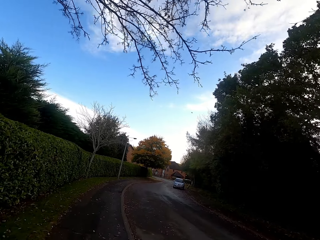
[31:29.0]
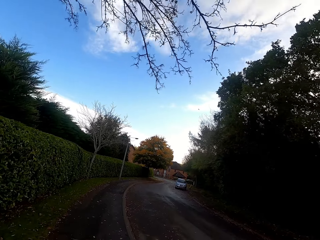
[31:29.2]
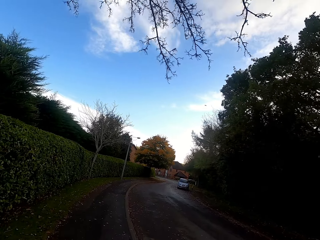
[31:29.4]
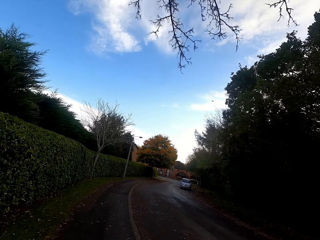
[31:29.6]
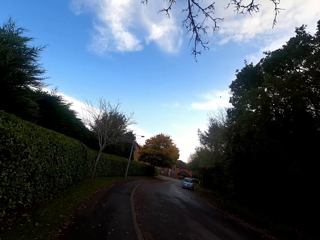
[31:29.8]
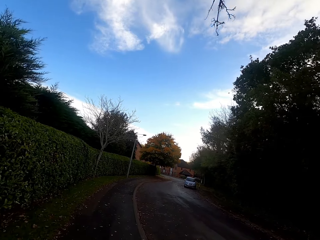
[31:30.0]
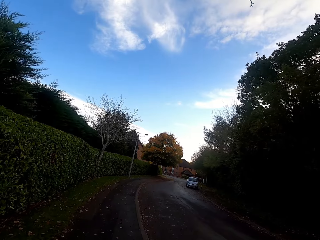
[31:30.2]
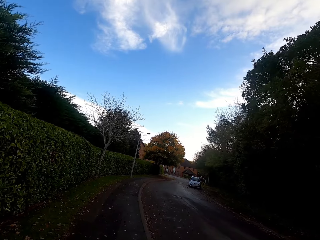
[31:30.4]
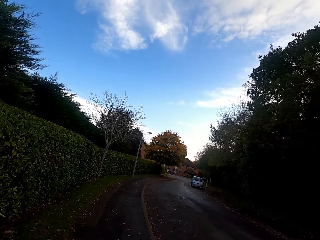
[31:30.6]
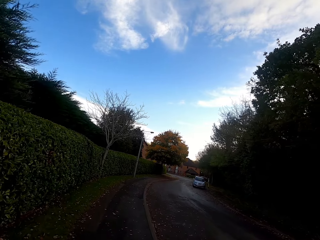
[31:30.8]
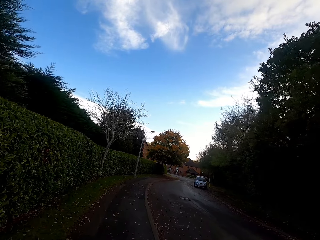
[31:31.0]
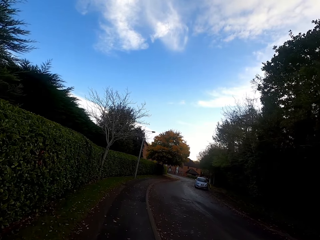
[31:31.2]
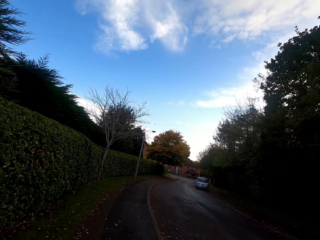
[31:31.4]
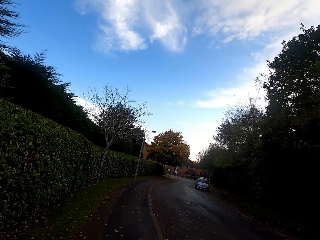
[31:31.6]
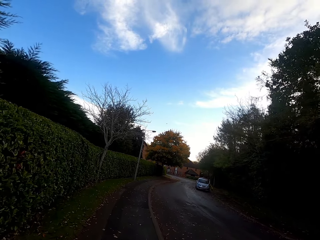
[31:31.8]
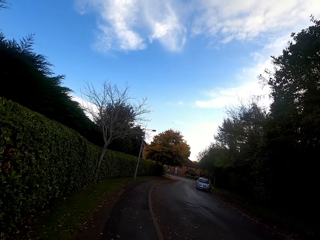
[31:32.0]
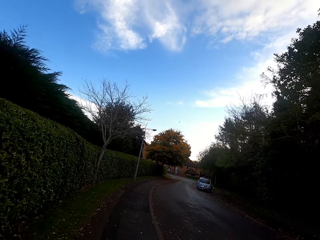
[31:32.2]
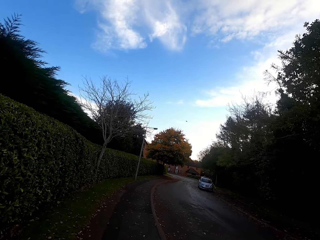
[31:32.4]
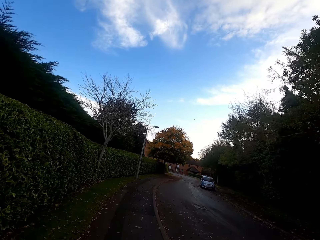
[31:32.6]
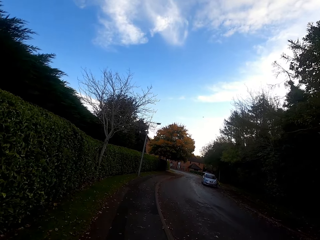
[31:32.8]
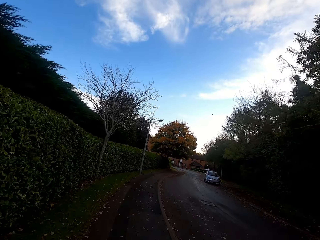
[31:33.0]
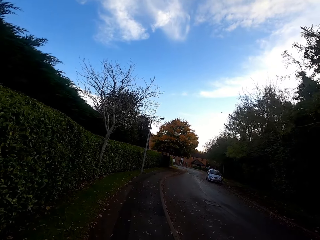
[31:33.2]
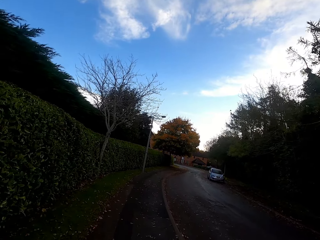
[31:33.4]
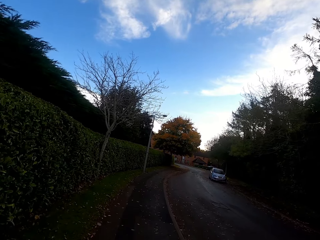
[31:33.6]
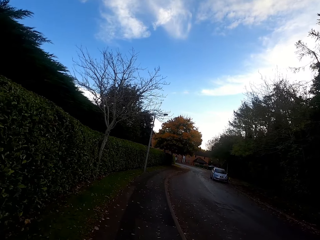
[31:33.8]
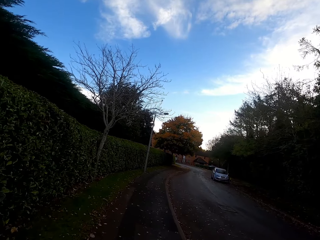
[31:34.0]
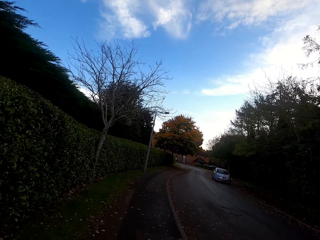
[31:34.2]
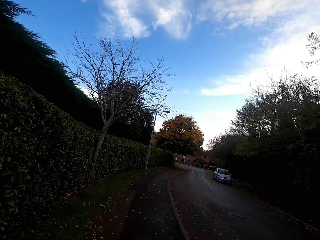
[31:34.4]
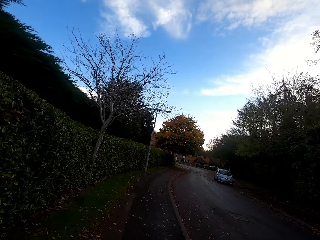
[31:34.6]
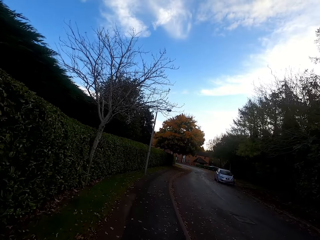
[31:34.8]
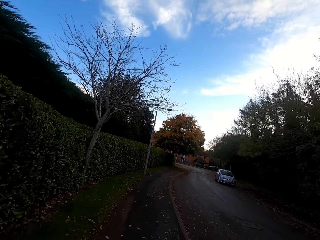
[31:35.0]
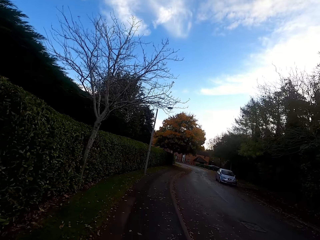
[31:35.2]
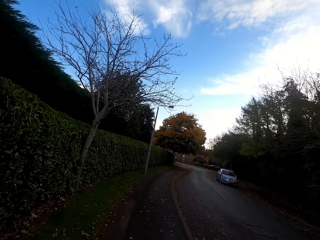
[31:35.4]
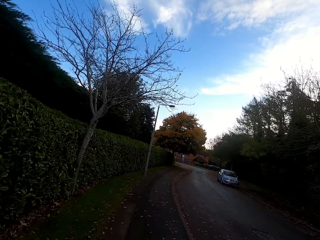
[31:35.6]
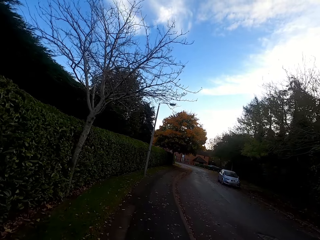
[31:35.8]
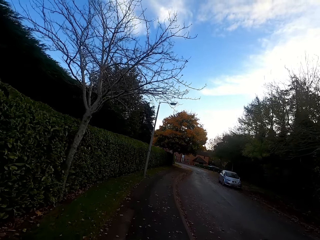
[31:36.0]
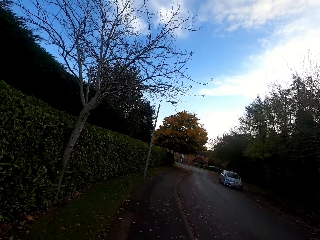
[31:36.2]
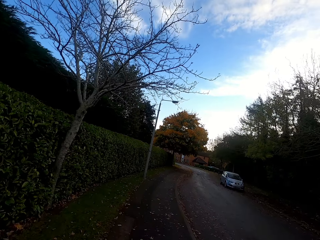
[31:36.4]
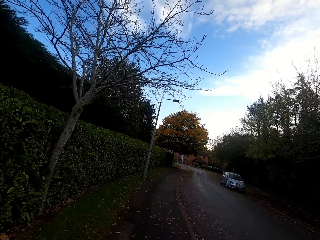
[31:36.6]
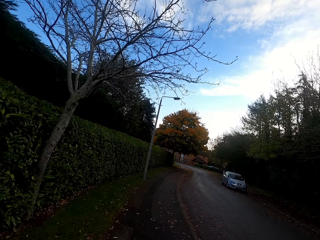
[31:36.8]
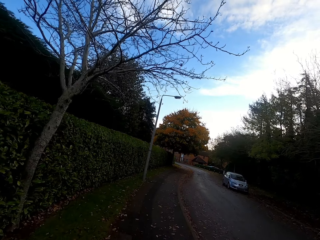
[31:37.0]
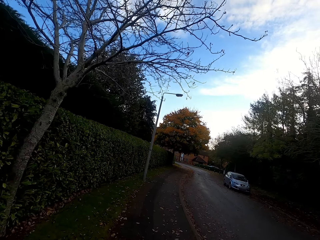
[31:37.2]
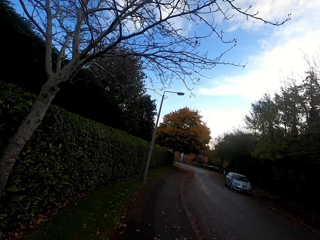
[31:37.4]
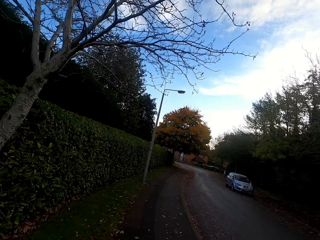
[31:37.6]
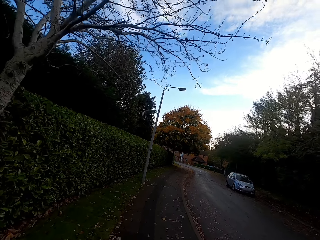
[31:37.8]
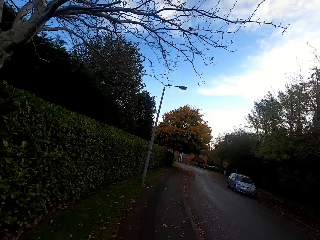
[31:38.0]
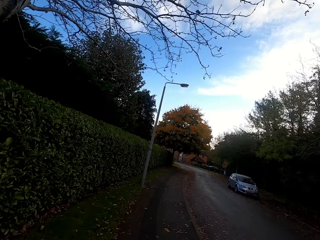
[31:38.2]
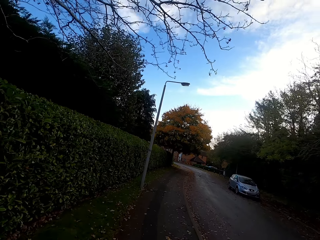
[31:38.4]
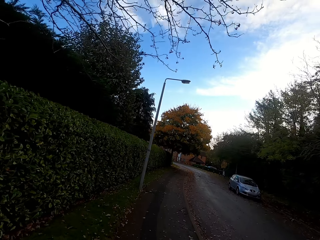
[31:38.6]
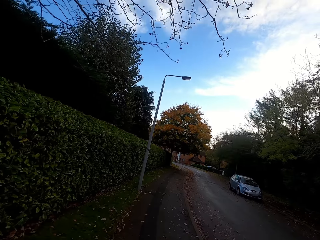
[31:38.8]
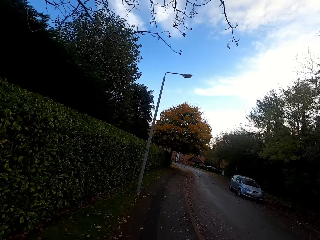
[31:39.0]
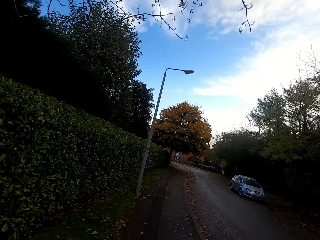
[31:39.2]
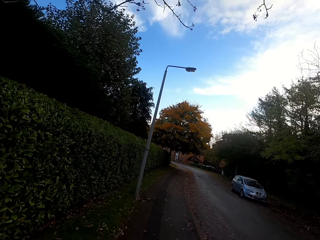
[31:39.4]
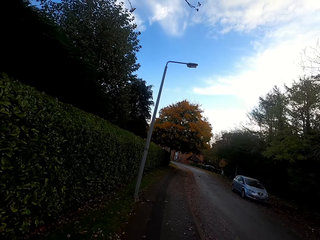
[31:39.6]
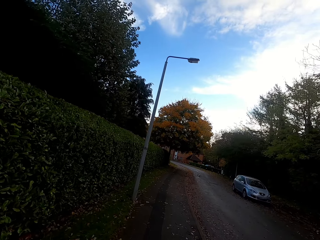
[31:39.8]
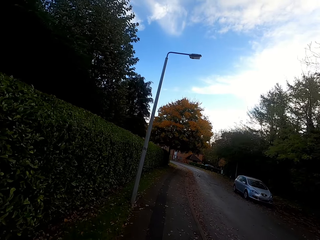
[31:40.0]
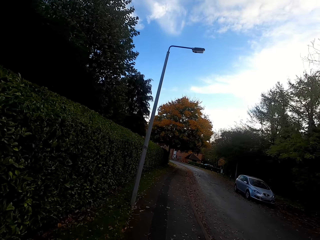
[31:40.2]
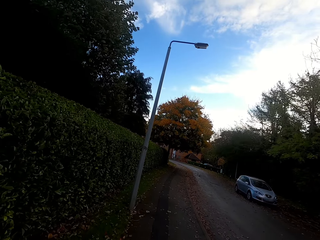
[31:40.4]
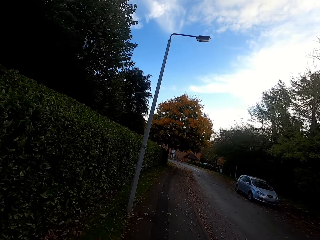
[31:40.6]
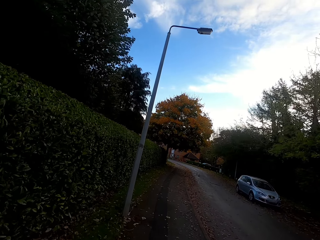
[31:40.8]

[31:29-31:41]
The camera wearer walks right.

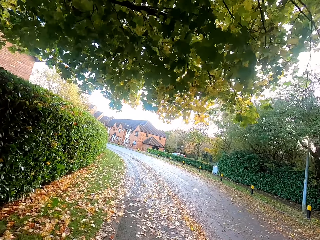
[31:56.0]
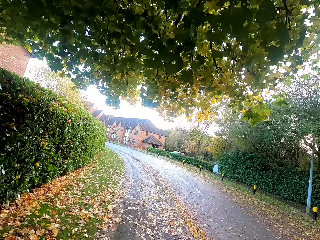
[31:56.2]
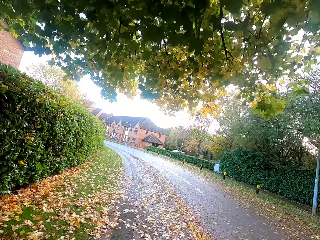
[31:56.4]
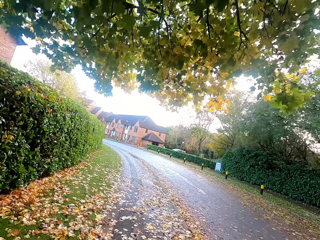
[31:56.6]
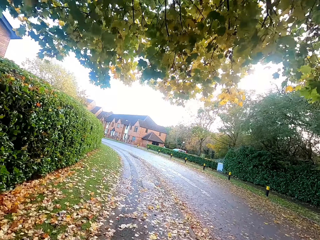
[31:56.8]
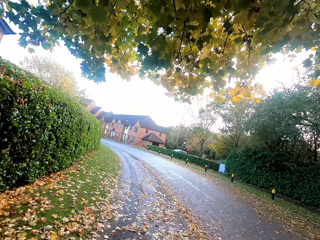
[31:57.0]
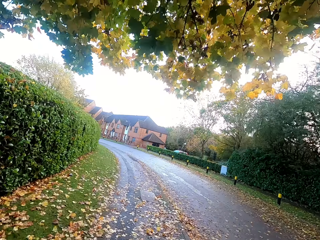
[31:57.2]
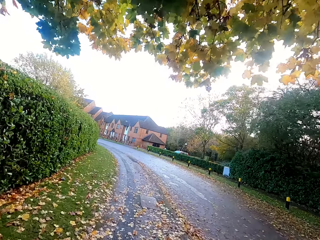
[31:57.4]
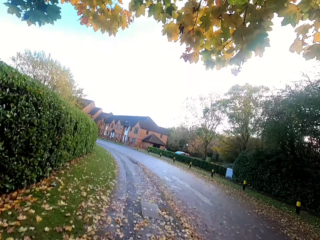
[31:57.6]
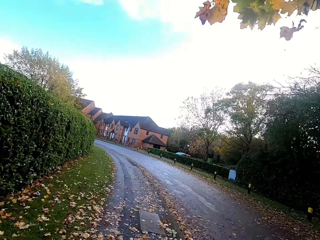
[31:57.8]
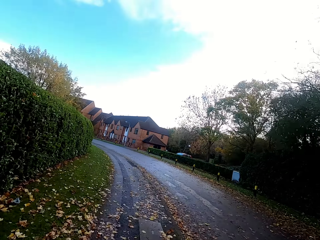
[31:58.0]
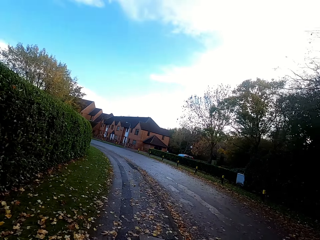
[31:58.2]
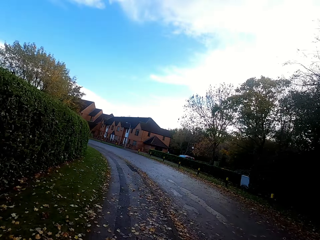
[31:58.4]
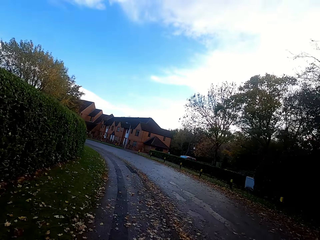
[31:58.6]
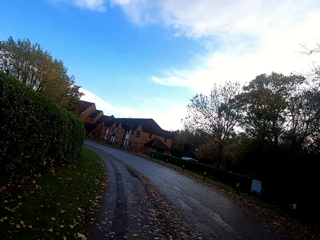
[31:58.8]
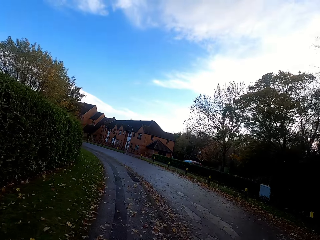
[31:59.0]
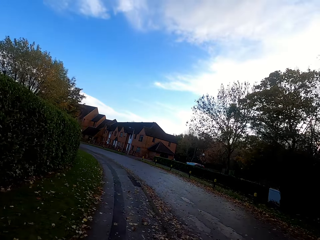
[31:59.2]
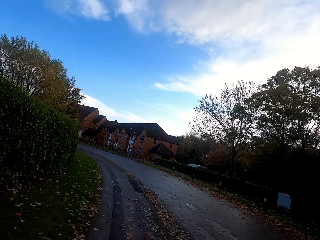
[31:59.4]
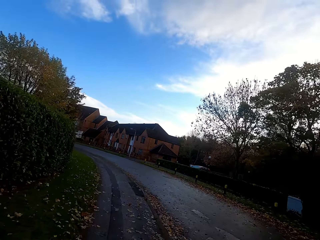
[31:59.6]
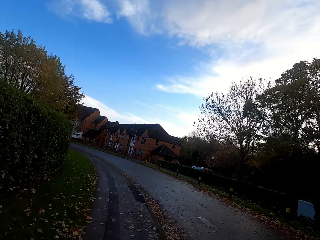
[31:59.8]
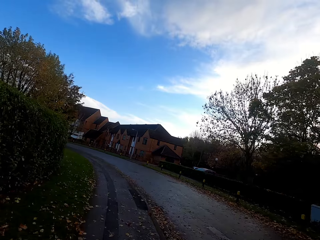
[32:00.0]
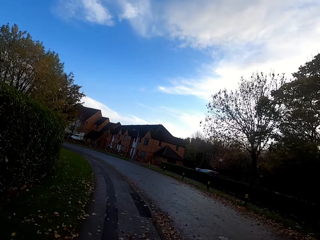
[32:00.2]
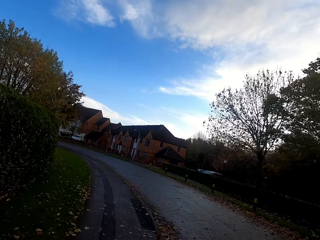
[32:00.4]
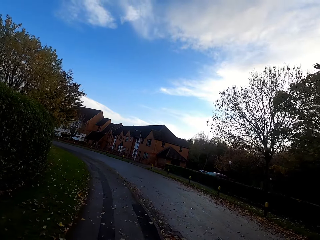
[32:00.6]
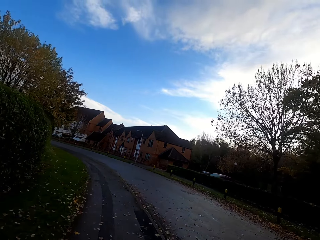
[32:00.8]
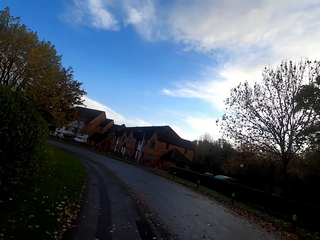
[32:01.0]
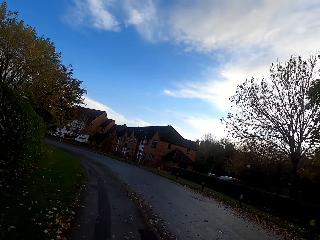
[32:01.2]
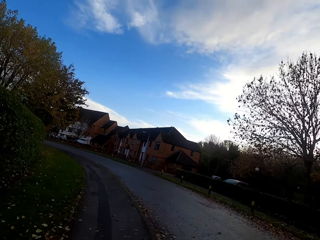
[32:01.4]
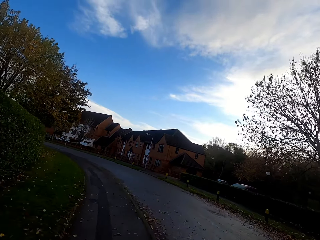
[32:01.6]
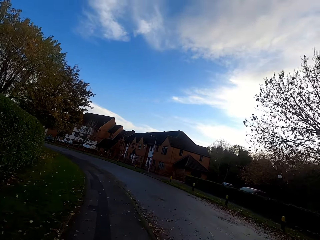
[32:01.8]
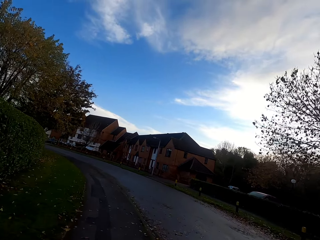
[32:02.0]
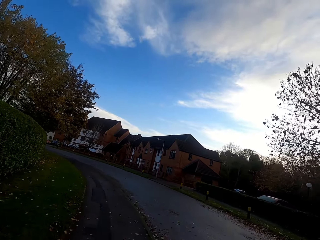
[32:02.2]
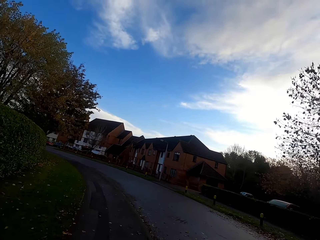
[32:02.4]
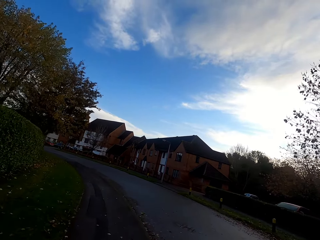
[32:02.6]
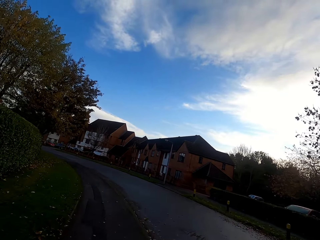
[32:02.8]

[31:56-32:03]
The camera wearer runs on the road.
